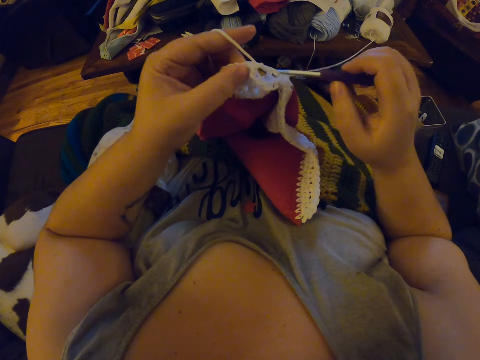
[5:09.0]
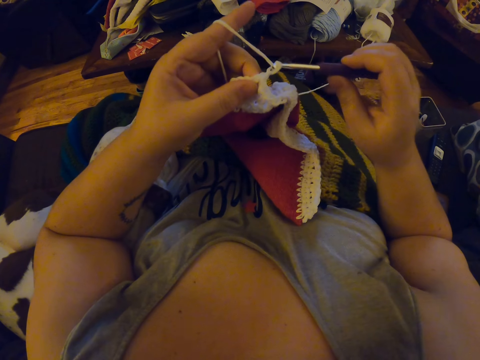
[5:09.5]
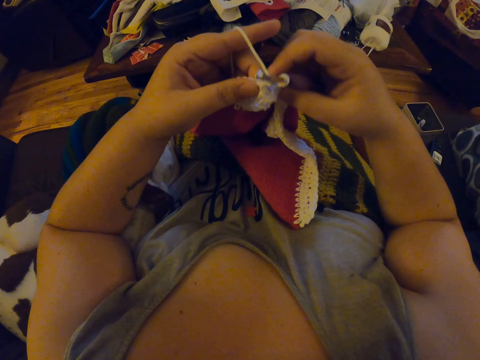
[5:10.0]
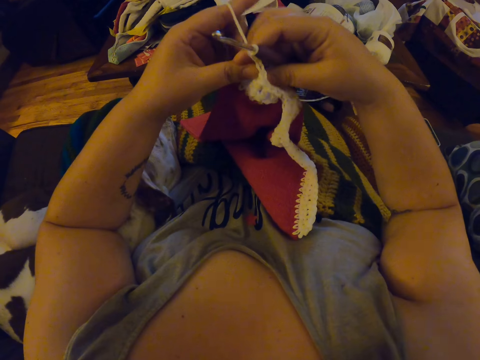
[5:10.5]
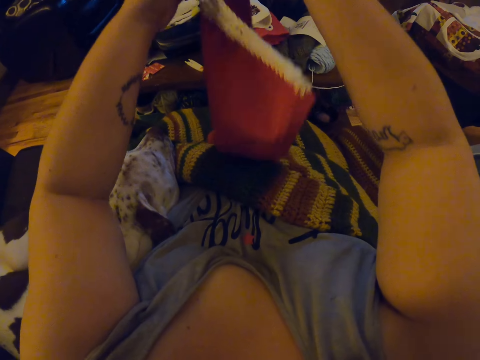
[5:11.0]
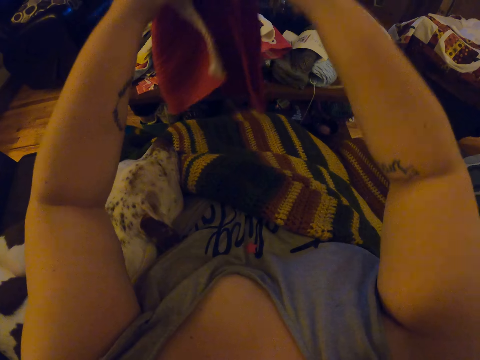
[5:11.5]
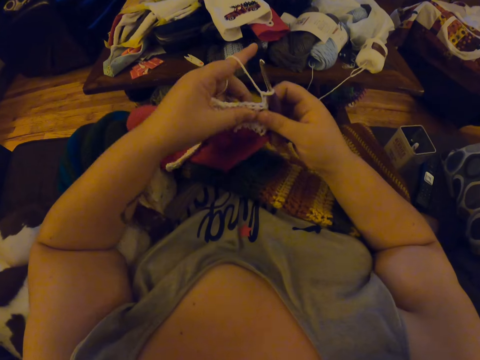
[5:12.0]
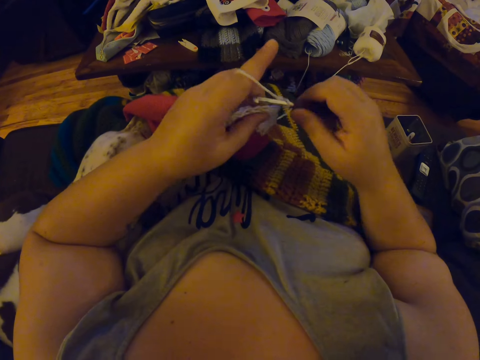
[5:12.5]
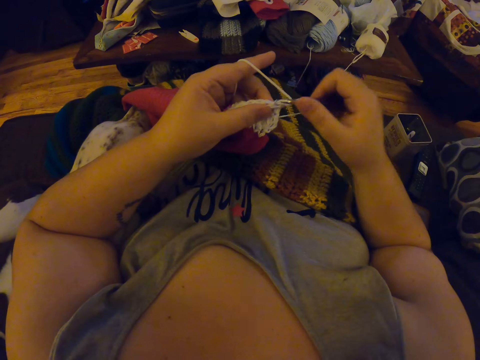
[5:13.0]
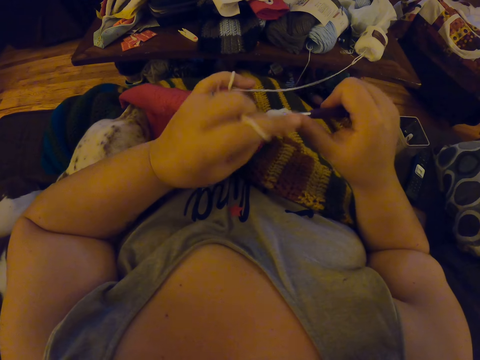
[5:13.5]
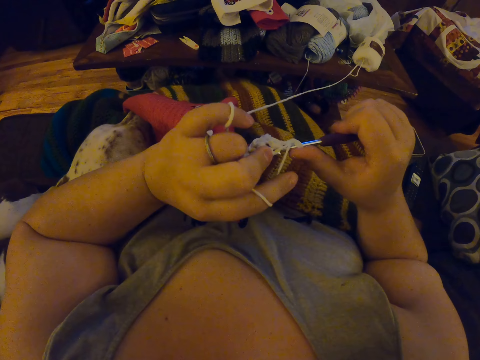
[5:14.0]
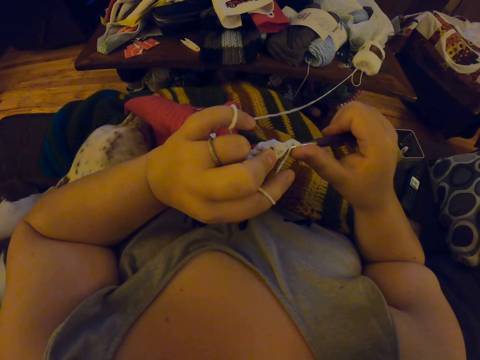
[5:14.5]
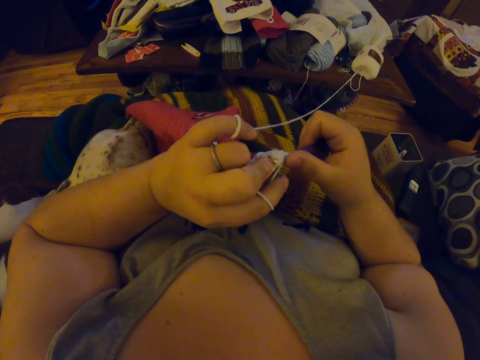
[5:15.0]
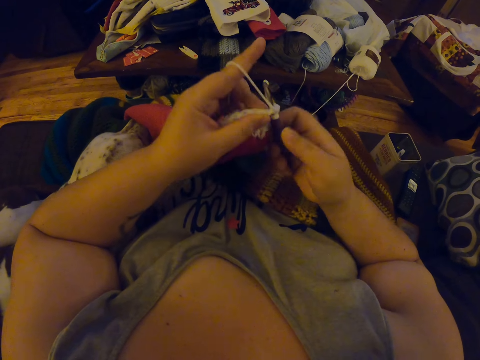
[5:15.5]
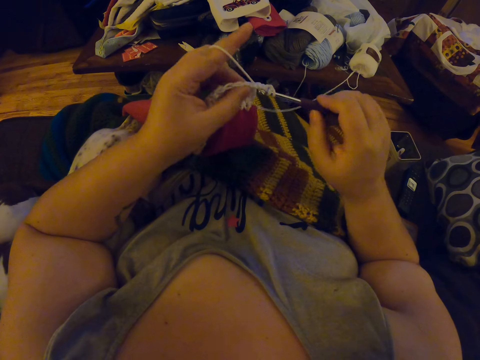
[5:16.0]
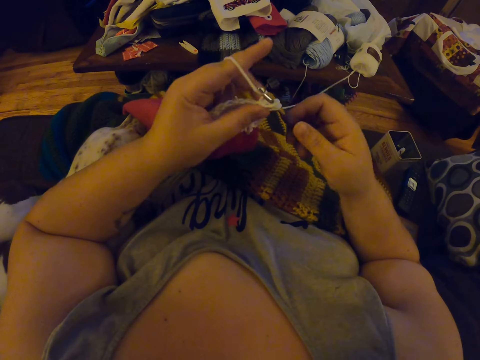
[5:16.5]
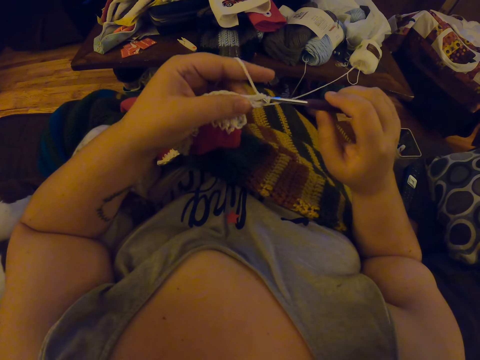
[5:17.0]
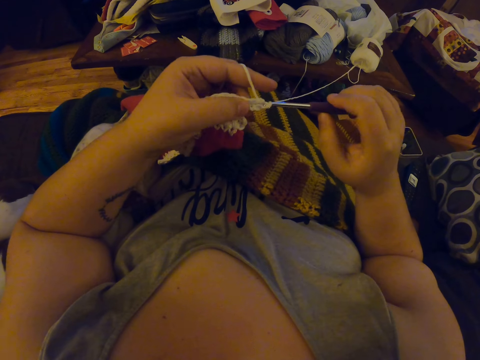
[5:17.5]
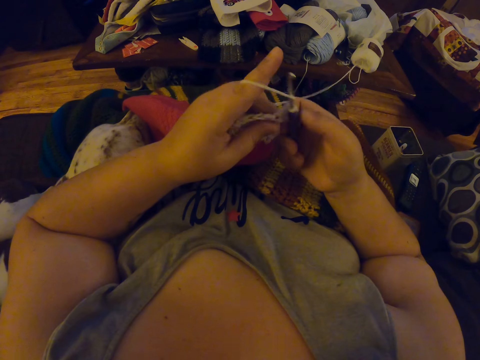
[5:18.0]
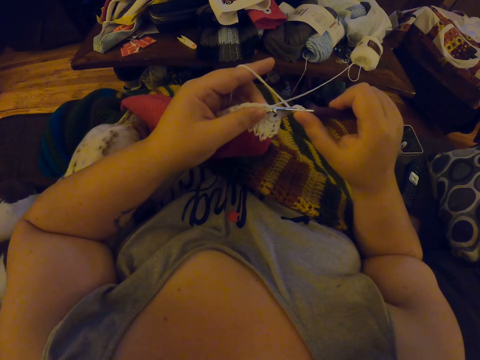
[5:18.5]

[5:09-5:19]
The camera wearer adjusts the crocheted cloth with her hands. She lifts up the fabric. She returns the fabric on her lap. She crochets with her left hand and the crochet needle in her right hand.

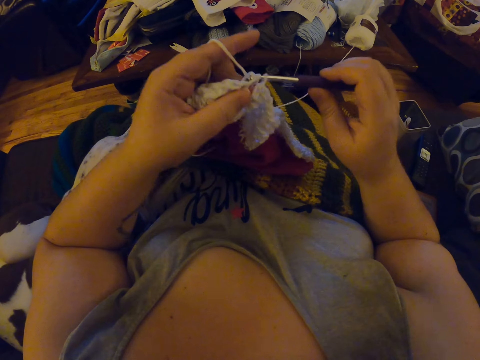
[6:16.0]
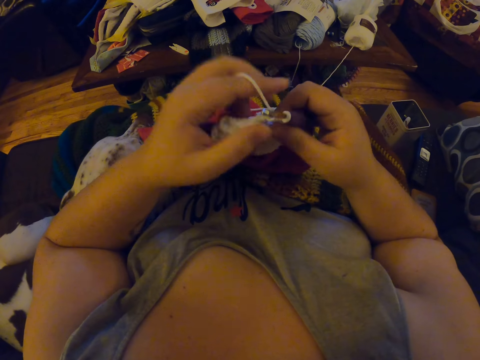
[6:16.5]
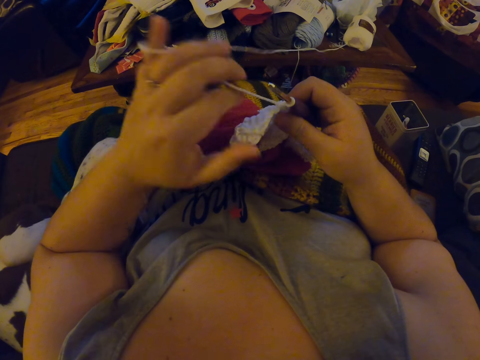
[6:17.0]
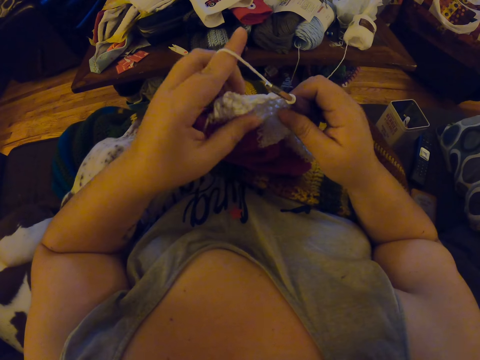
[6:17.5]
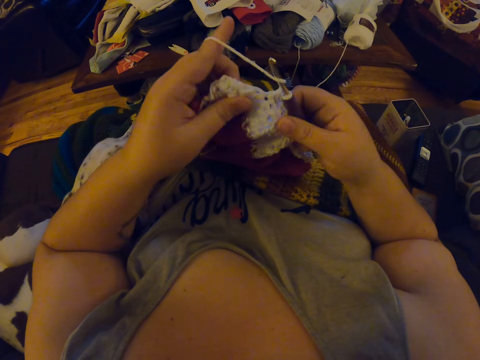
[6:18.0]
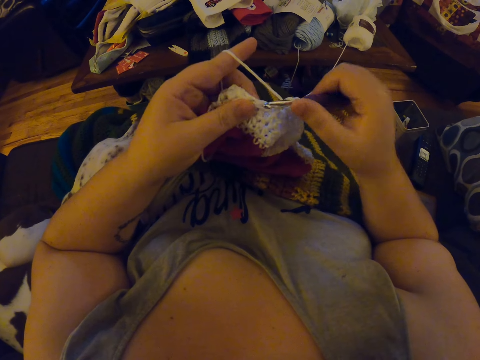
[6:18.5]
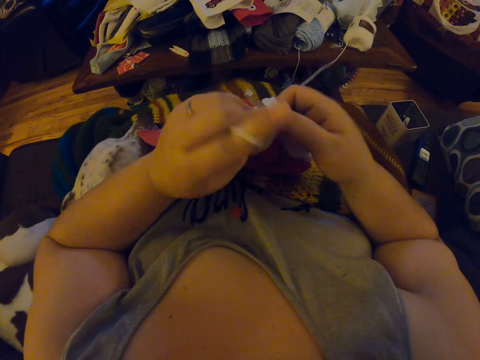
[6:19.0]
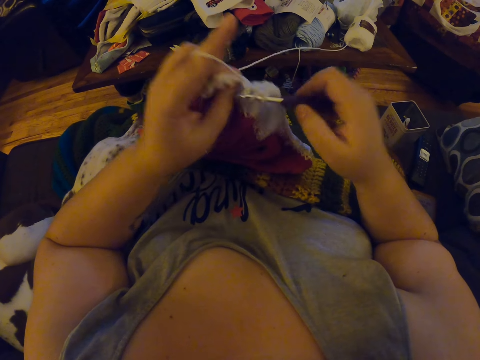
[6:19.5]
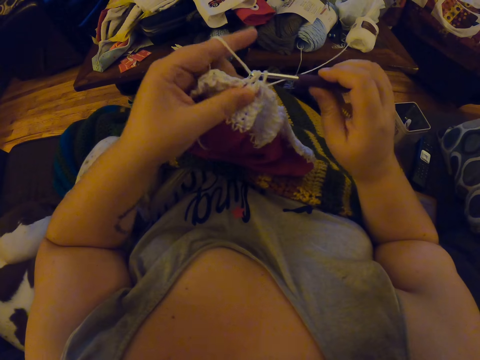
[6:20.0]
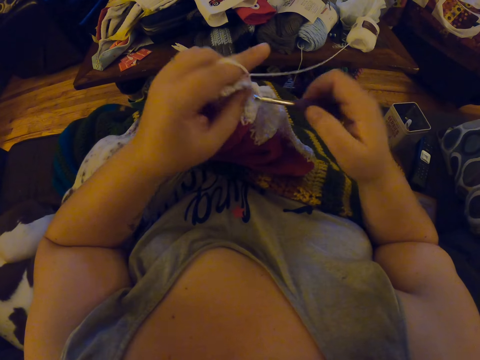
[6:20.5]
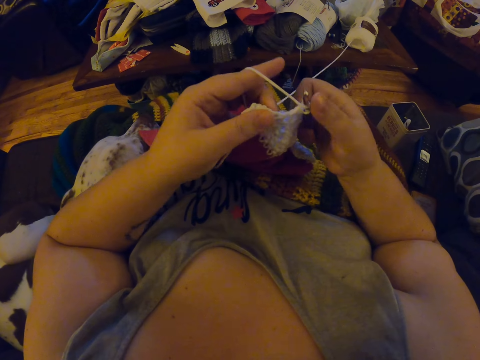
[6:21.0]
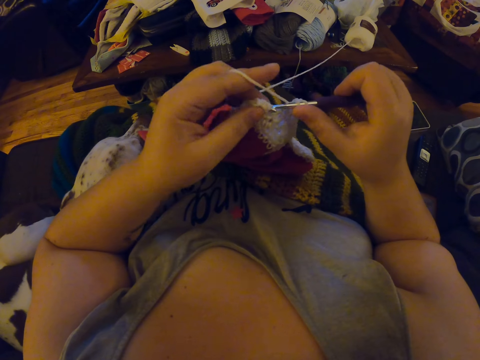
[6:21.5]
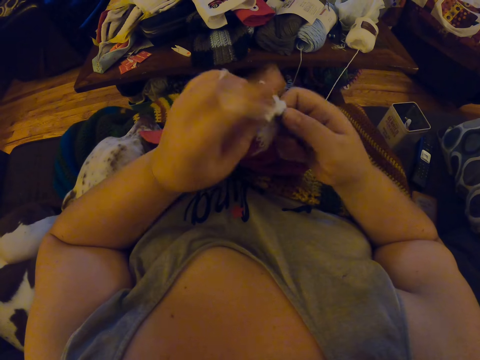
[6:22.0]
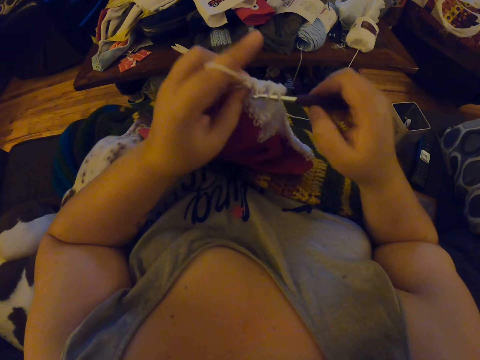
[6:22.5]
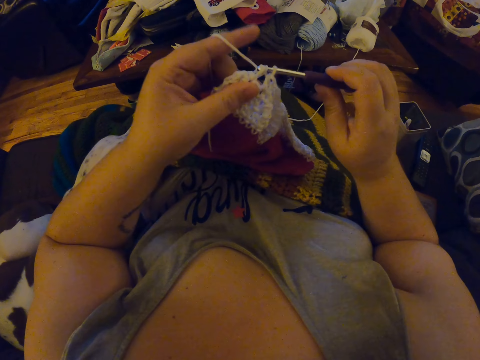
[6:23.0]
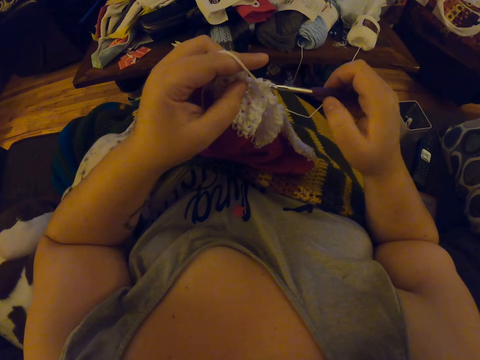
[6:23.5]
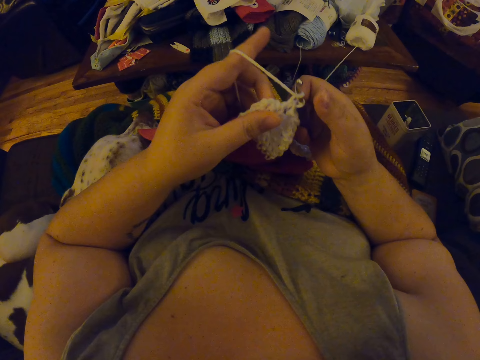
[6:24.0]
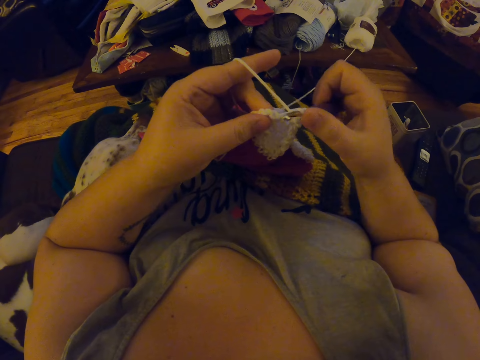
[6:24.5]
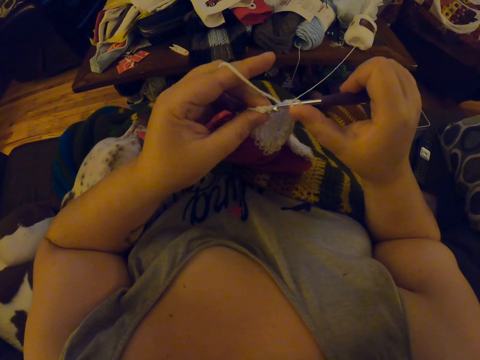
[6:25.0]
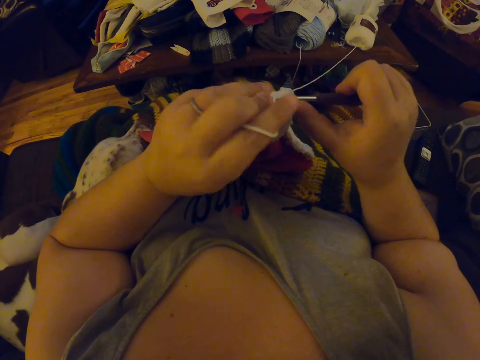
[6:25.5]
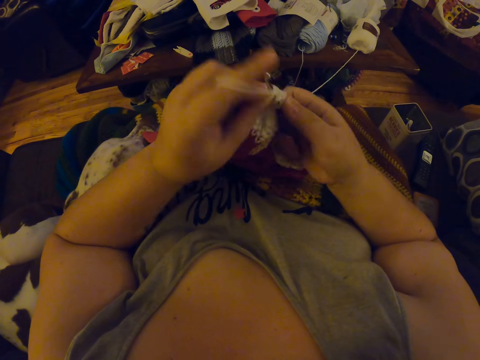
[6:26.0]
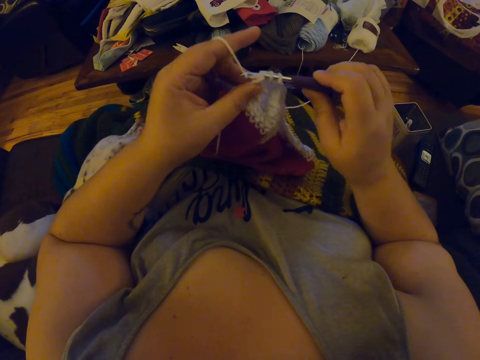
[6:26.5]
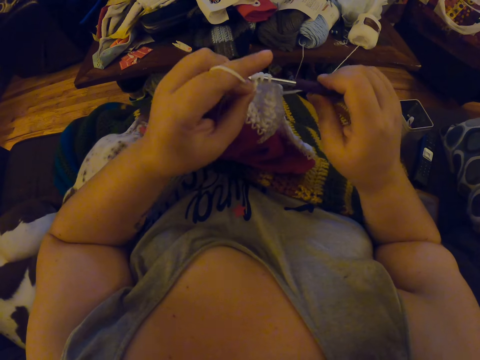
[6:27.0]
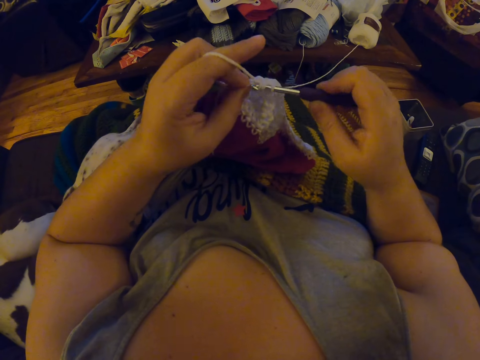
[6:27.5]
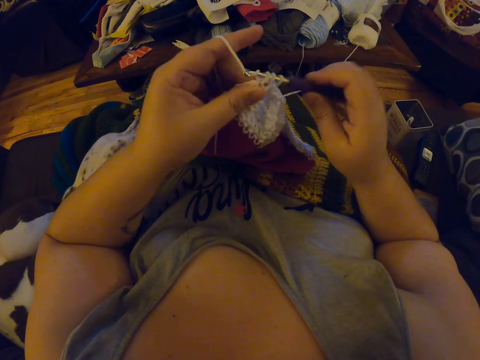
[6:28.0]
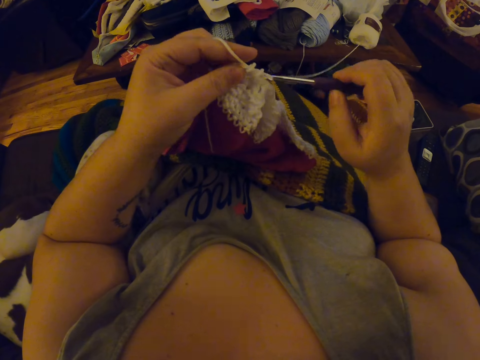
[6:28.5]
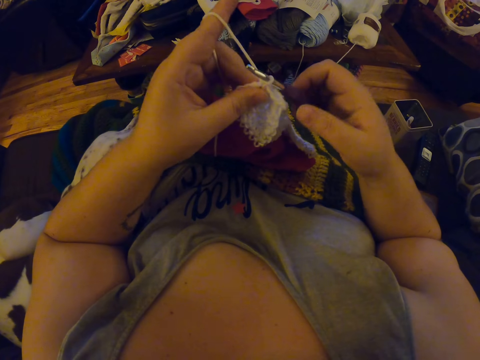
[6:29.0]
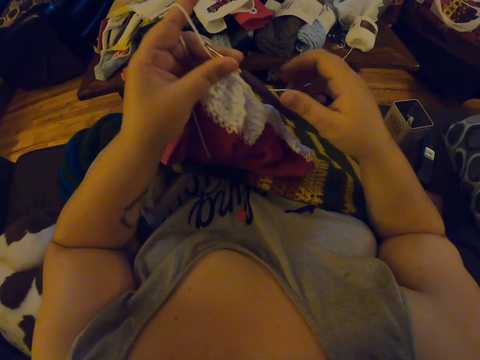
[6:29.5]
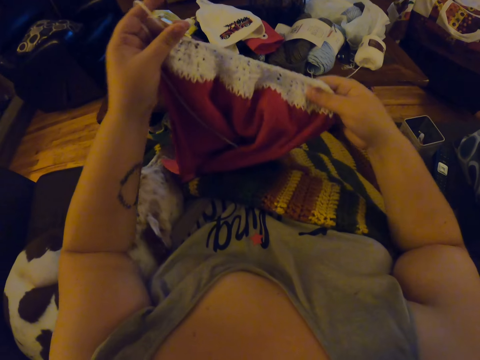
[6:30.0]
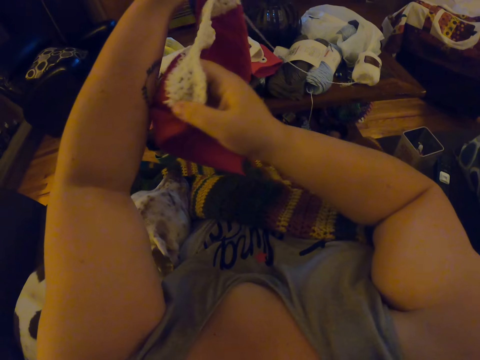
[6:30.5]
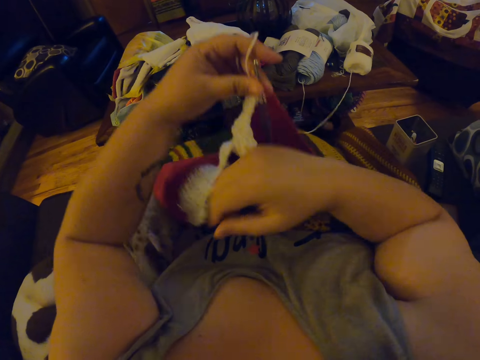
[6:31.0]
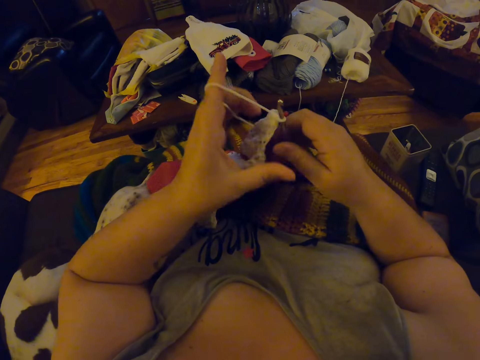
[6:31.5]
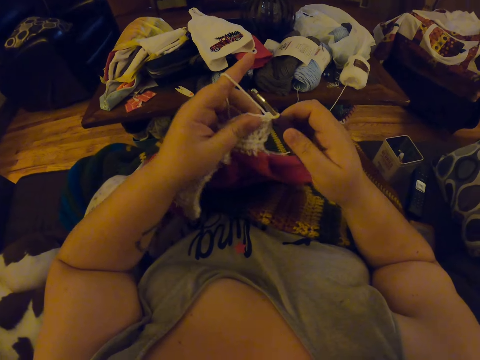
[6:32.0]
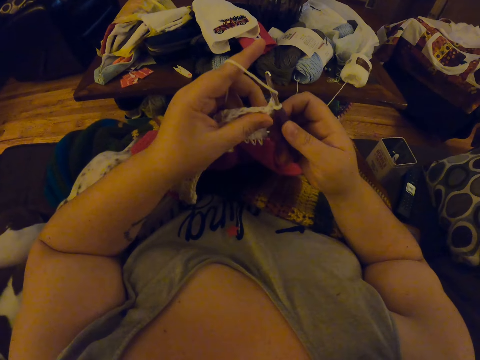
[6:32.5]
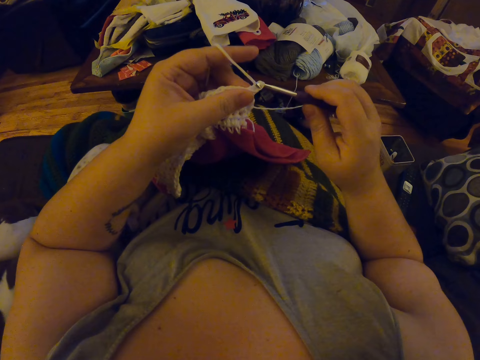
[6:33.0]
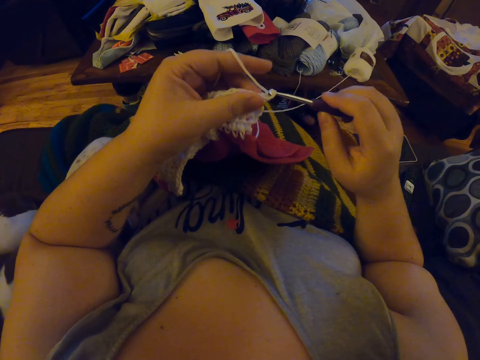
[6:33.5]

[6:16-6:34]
The camera wearer wraps the strip of wool around the finger of her left hand. She crochets with her left hand and the crochet needle in her right hand. She passes the crochet needle to her left hand. She flips the crocheted cloth with her hands. She holds the crochet needle with her right hand.
